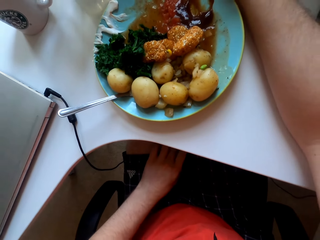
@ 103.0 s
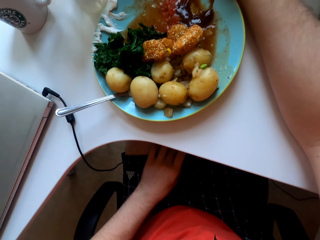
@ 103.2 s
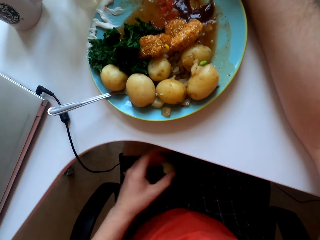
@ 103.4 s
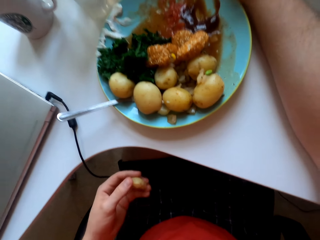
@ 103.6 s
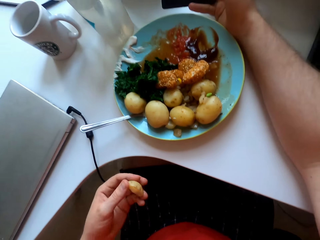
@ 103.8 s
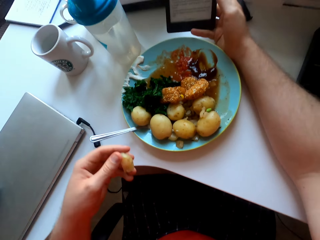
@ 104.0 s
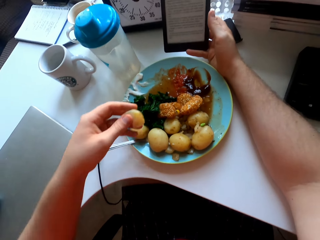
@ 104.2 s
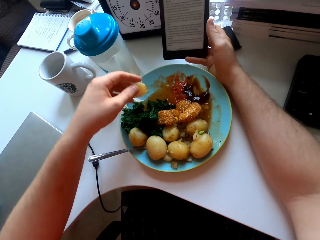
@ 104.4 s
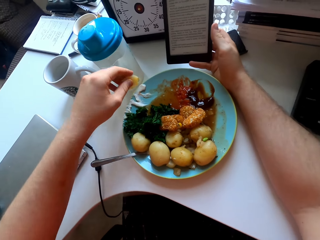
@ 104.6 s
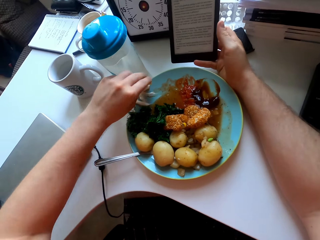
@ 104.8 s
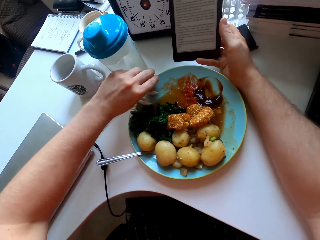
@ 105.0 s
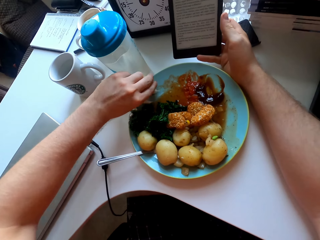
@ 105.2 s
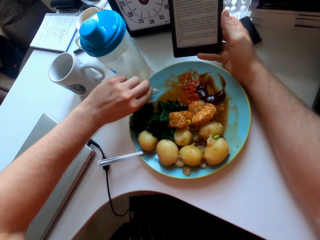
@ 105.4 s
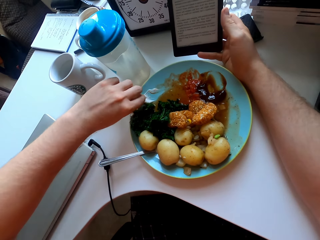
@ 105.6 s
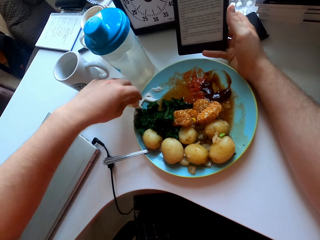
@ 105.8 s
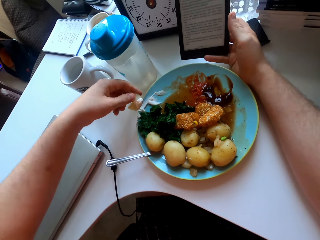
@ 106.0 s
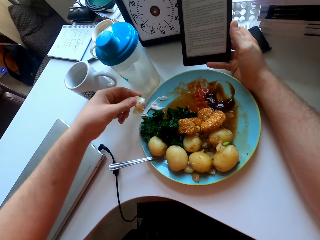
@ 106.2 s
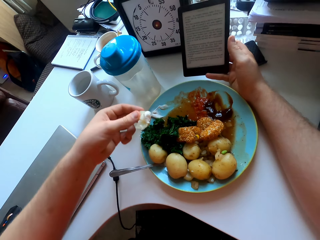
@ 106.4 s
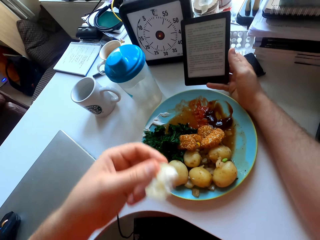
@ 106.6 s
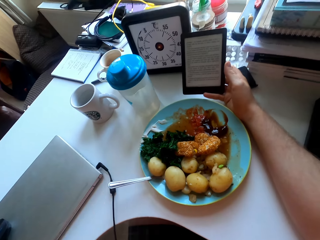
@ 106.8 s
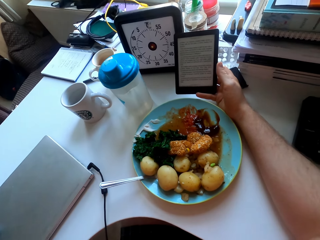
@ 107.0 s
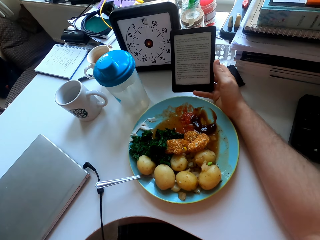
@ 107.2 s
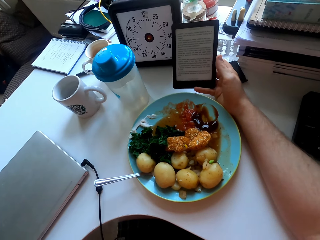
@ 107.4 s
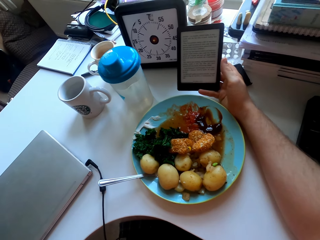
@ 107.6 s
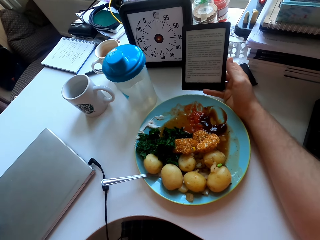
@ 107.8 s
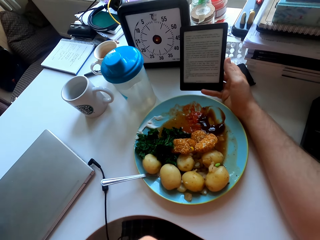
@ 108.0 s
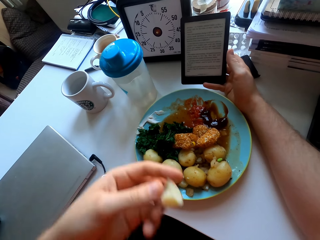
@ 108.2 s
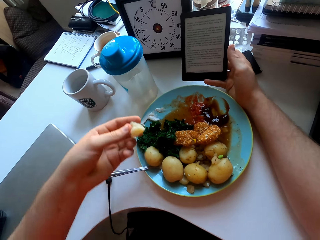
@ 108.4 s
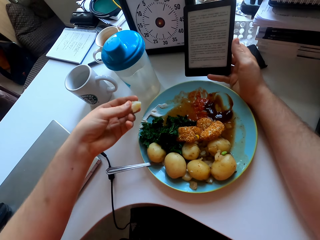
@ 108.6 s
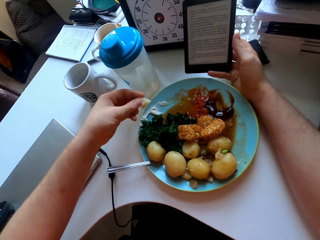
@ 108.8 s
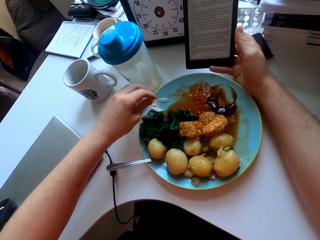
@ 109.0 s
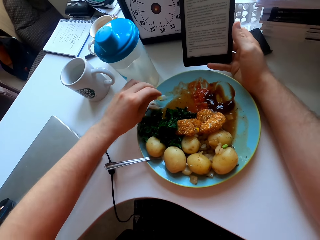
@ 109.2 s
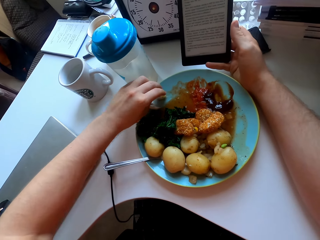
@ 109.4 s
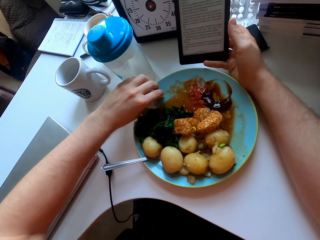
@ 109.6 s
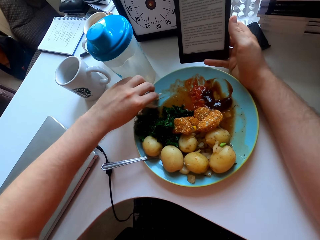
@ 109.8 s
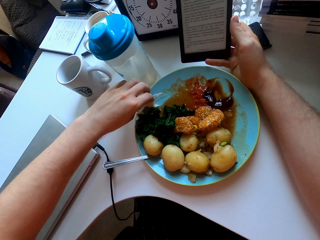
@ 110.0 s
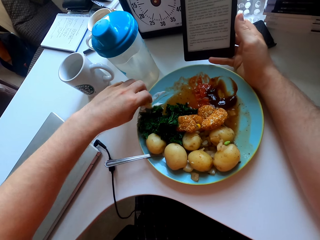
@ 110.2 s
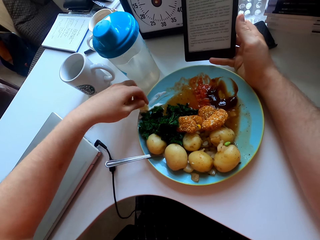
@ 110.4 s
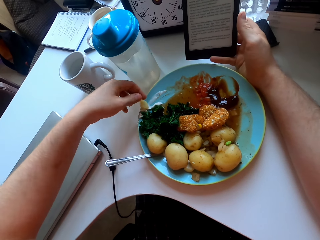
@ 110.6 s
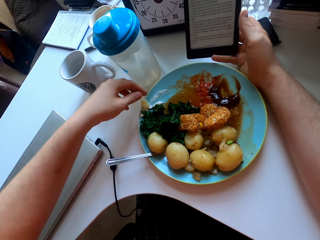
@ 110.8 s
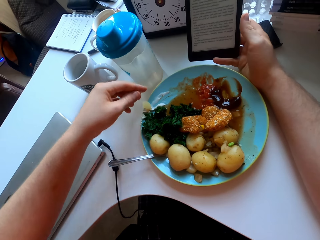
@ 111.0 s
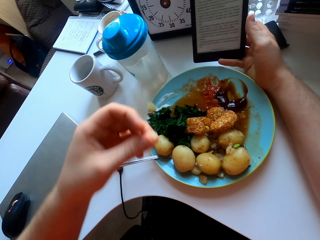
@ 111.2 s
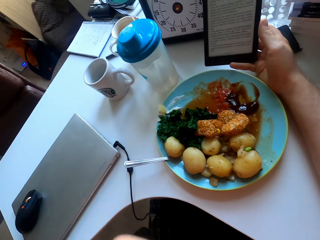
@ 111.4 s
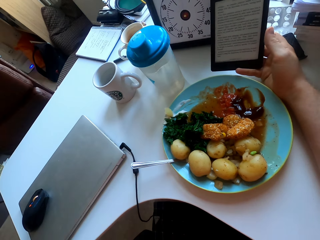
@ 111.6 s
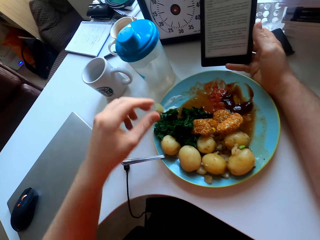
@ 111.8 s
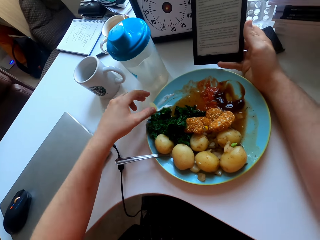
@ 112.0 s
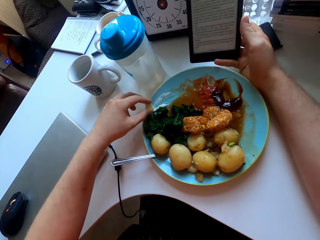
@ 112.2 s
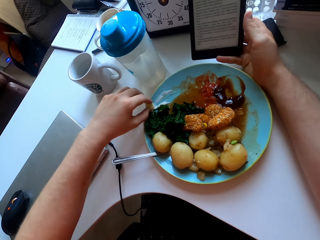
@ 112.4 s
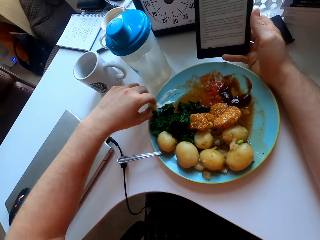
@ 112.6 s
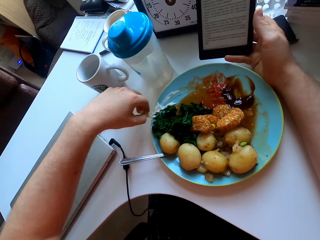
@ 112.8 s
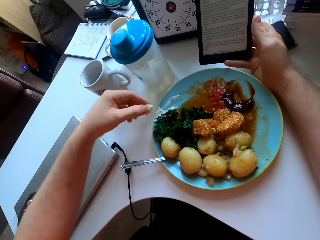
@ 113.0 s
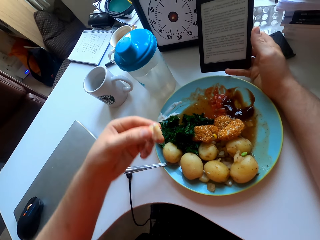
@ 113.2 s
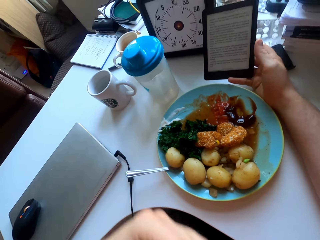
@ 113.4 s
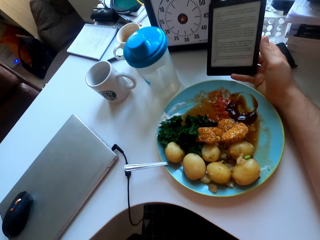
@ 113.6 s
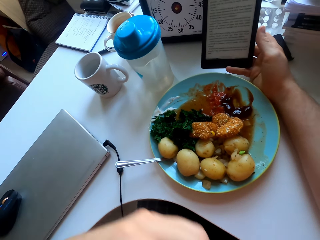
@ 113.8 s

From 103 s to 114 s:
The camera wearer picks a piece of potato from his thigh. He rubs the potato on the condiment. He scoops cream from a plate with the potato. He eats the potato. He stares at the phone. He rubs the potato on the condiment. He scoops the cream with the potato. He eats the potato.

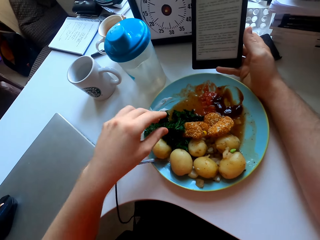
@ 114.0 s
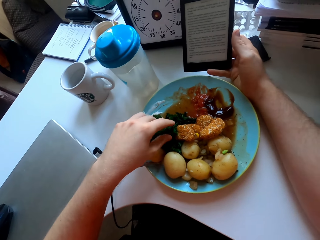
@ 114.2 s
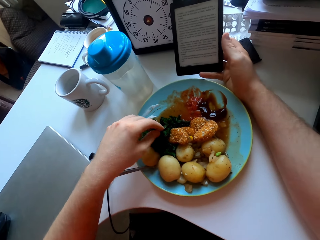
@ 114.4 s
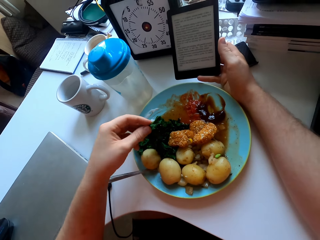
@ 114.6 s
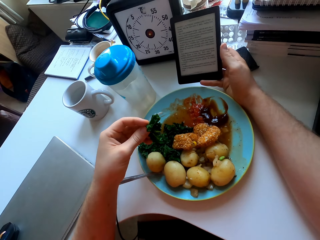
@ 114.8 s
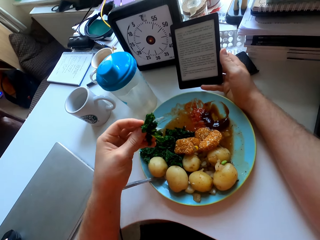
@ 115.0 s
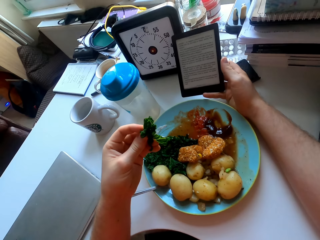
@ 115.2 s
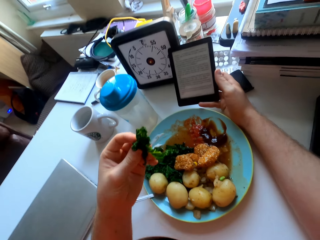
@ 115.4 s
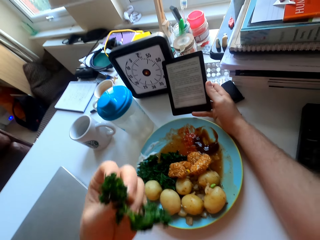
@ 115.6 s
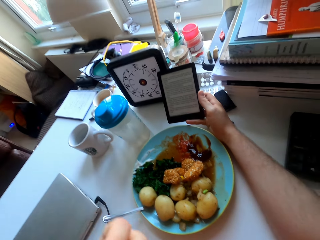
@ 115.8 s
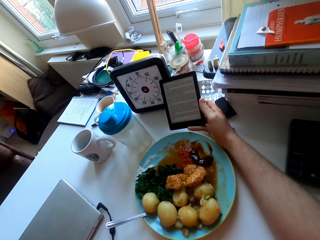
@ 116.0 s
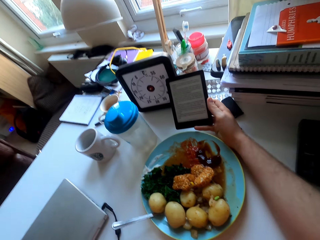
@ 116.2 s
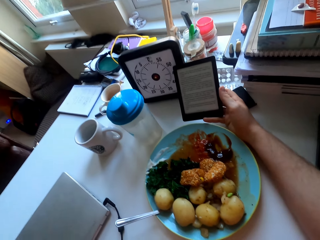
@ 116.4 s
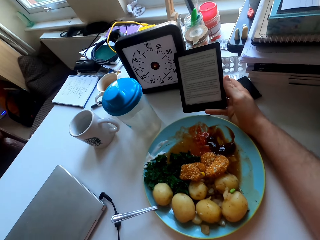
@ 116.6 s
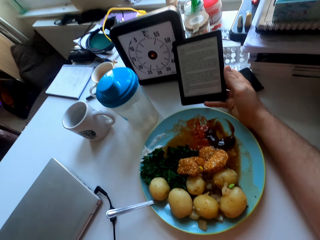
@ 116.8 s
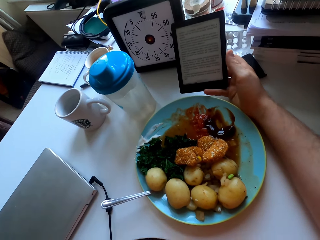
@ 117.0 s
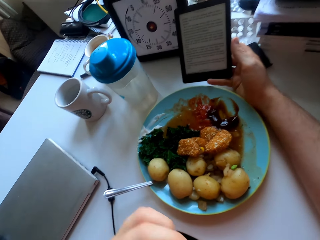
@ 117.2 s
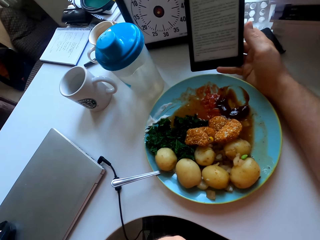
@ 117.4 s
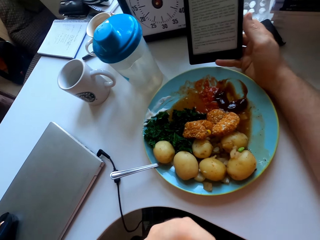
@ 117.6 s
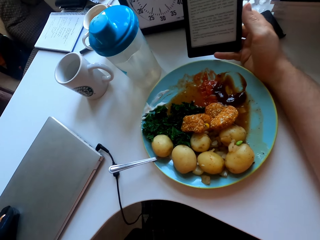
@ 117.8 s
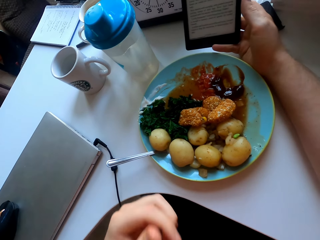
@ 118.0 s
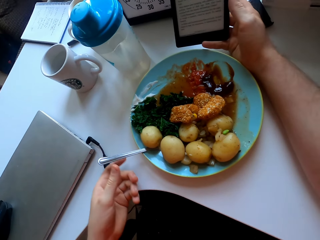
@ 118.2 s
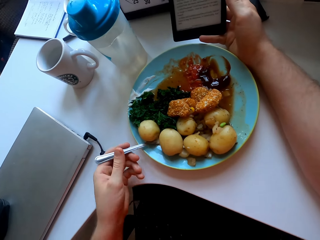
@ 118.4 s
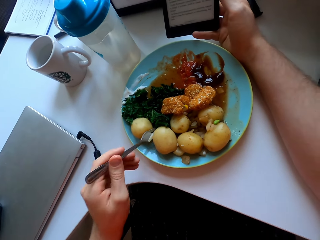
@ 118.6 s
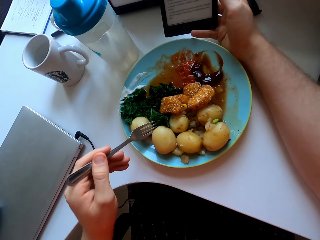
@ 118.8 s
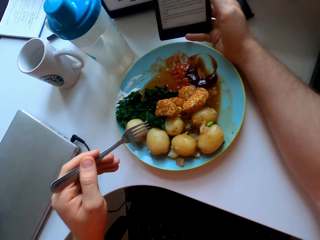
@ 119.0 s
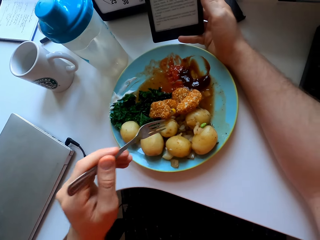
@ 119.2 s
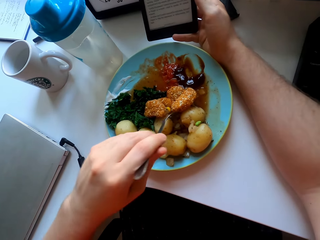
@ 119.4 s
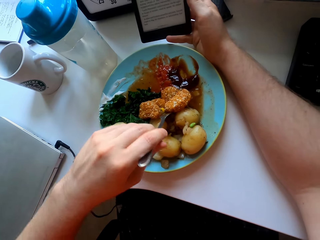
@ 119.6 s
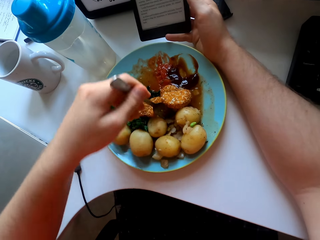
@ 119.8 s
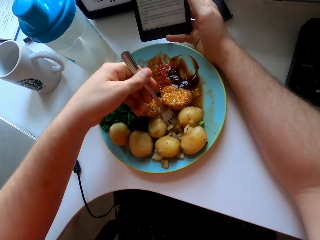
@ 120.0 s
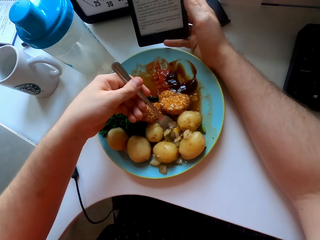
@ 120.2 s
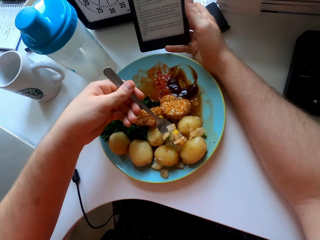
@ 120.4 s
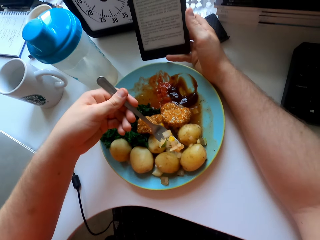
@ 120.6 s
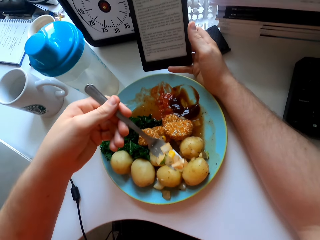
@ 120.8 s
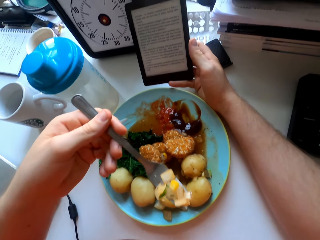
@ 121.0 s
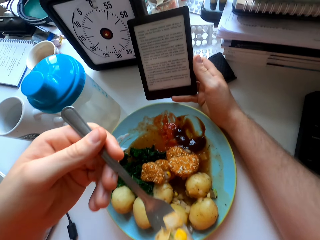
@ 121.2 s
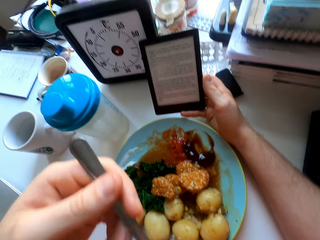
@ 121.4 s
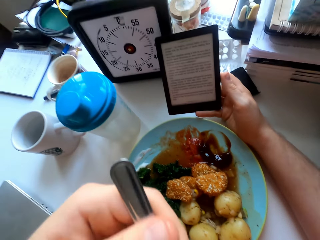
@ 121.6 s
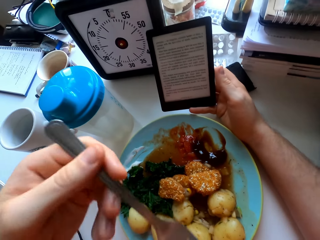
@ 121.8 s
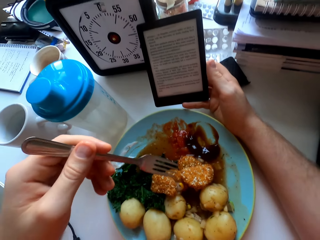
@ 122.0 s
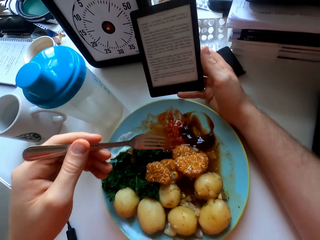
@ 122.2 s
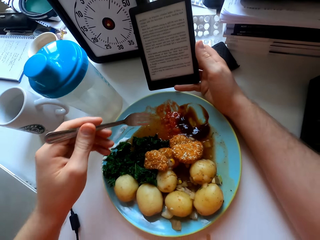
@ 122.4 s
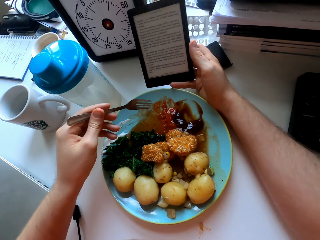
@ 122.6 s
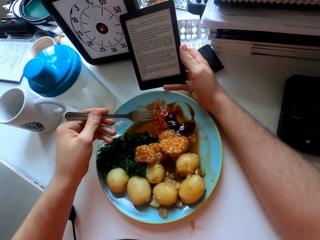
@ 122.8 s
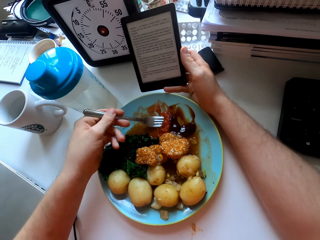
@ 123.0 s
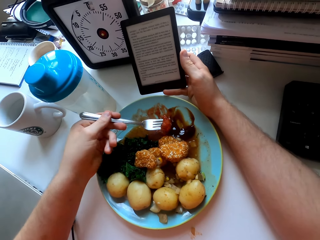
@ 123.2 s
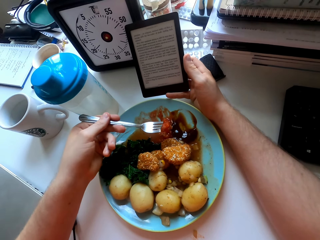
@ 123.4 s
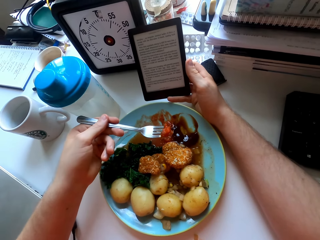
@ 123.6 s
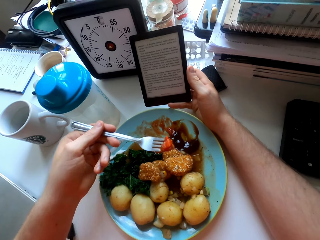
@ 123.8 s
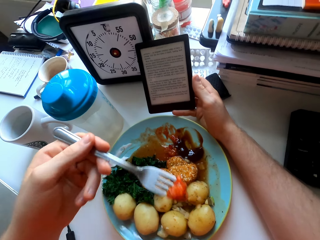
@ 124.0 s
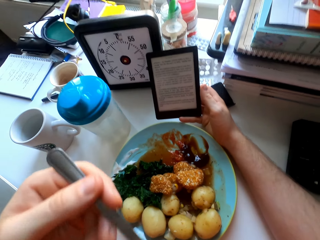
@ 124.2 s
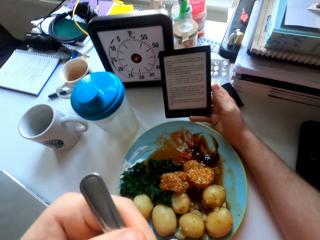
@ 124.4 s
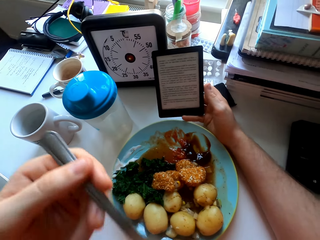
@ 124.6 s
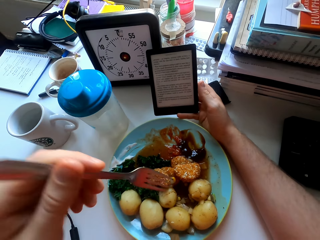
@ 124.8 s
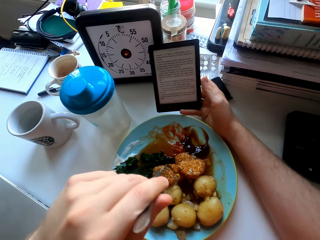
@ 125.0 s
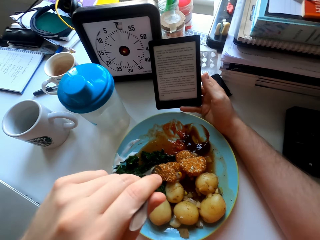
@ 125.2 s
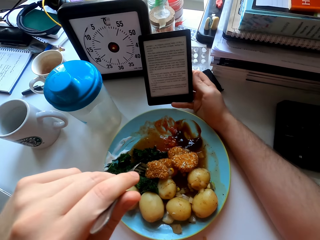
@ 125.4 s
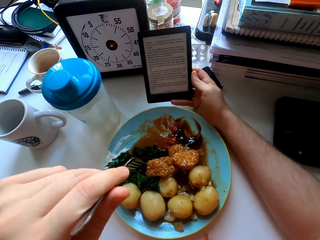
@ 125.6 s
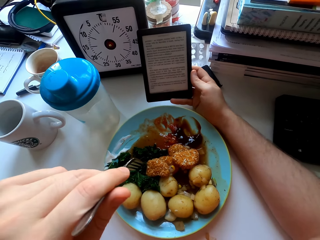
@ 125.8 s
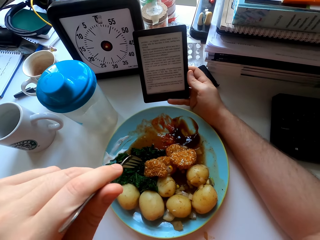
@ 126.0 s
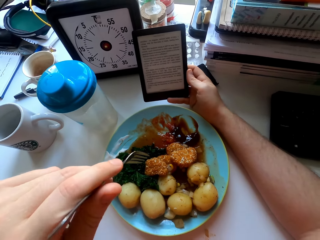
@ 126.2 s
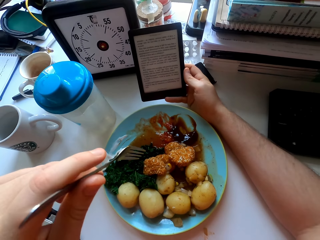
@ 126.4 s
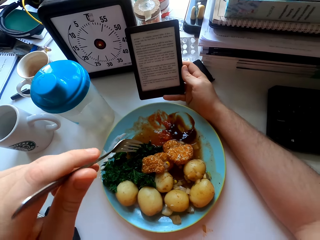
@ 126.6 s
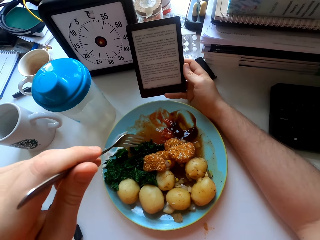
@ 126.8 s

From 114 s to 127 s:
The camera wearer eats green vegetables with a fork. They stare at the phone. They pick the fork. They touch the fork. They eat the vegetables with the fork. They eat the sauce.
